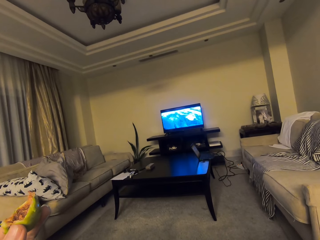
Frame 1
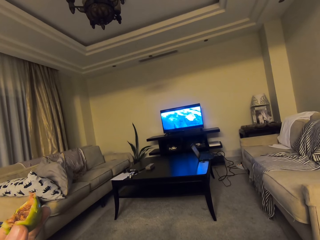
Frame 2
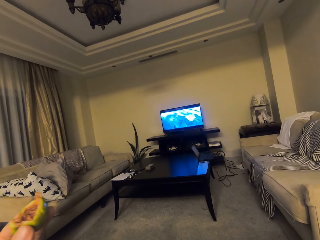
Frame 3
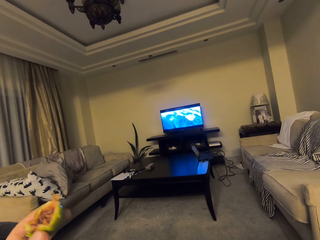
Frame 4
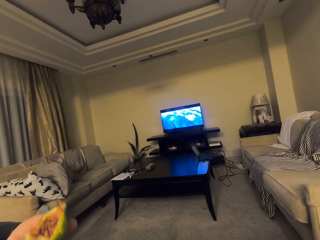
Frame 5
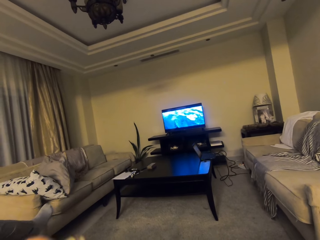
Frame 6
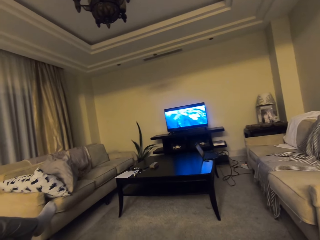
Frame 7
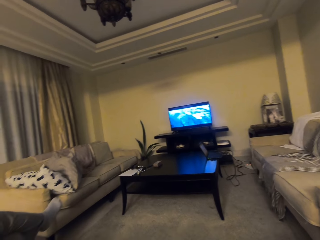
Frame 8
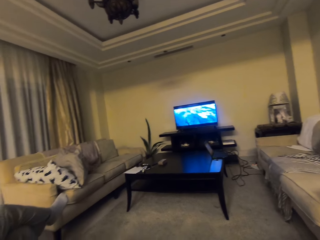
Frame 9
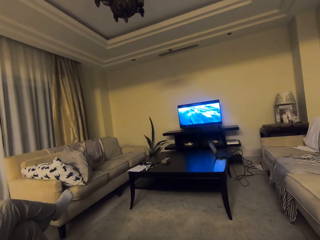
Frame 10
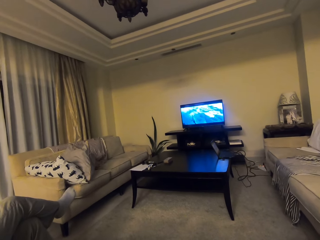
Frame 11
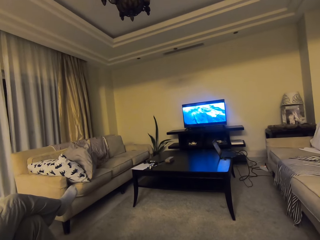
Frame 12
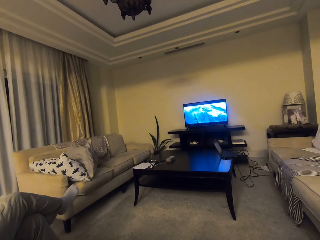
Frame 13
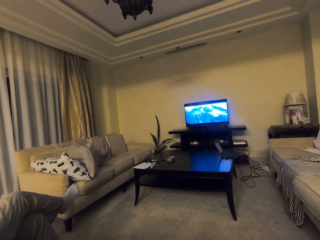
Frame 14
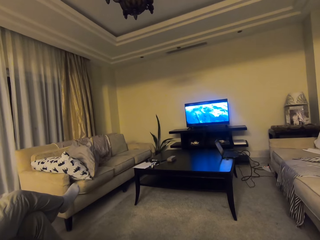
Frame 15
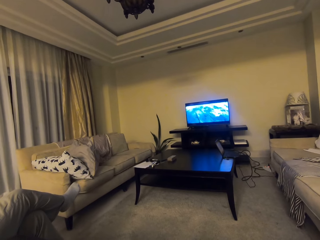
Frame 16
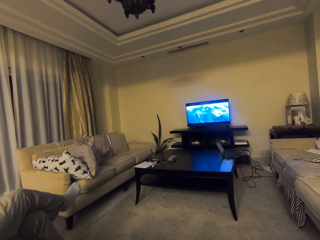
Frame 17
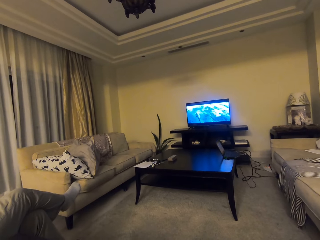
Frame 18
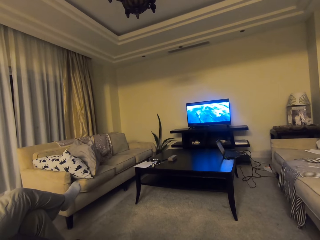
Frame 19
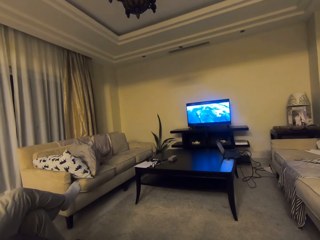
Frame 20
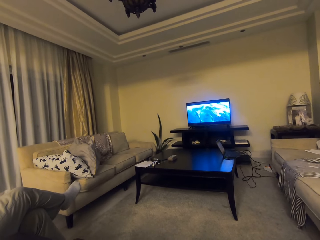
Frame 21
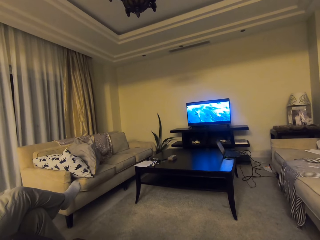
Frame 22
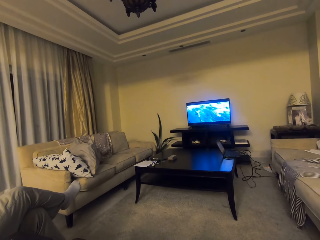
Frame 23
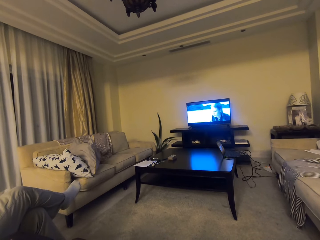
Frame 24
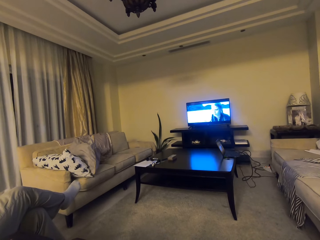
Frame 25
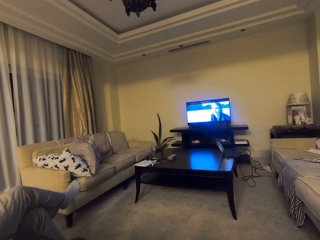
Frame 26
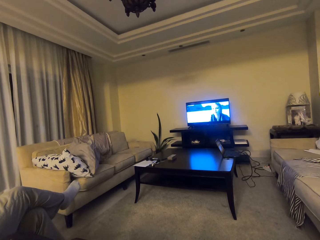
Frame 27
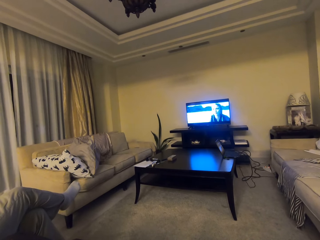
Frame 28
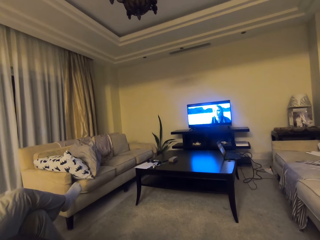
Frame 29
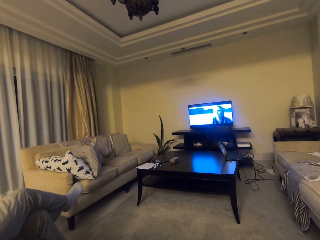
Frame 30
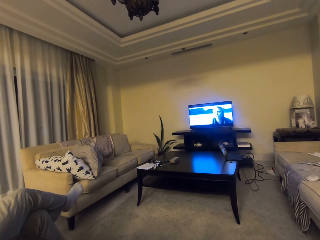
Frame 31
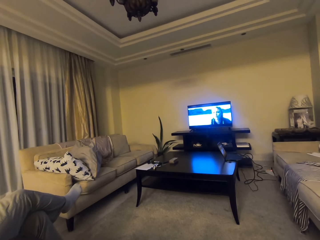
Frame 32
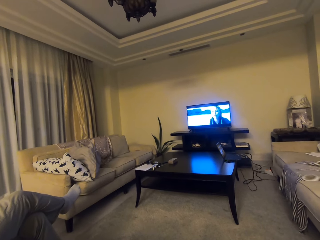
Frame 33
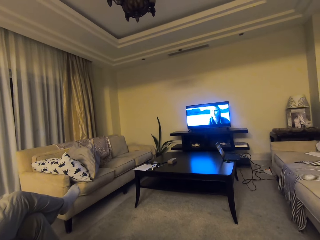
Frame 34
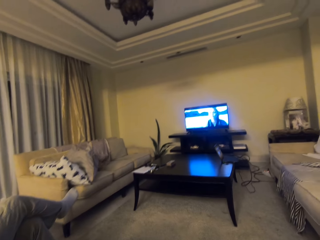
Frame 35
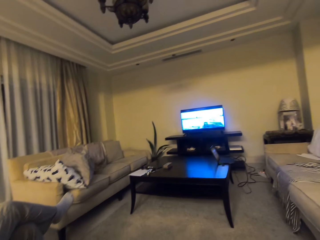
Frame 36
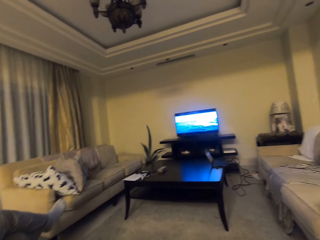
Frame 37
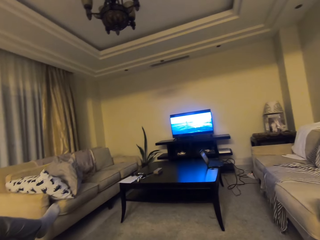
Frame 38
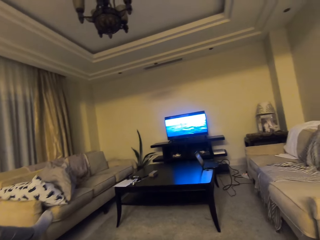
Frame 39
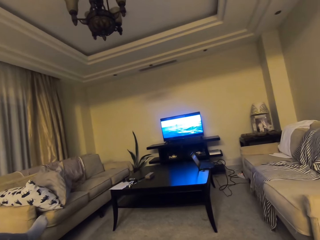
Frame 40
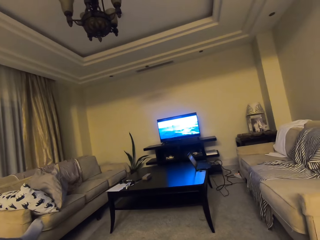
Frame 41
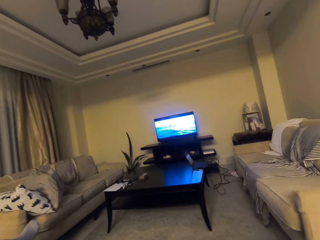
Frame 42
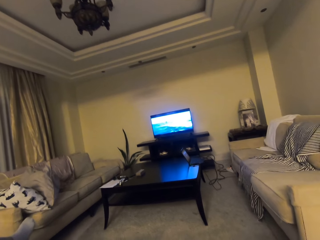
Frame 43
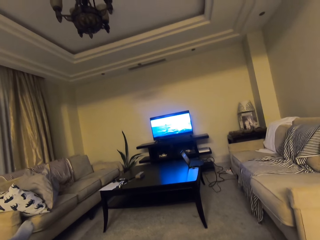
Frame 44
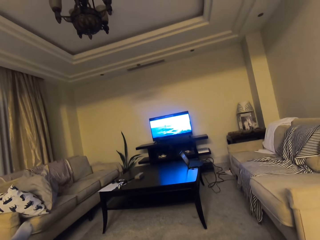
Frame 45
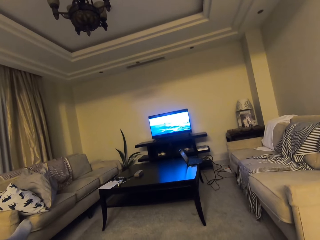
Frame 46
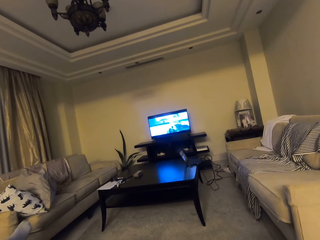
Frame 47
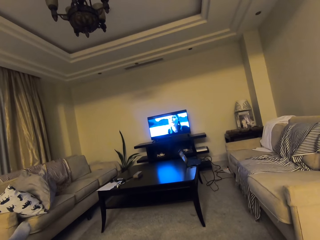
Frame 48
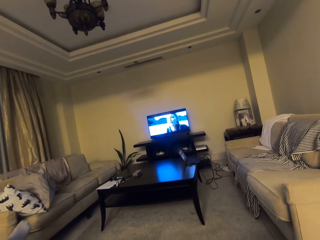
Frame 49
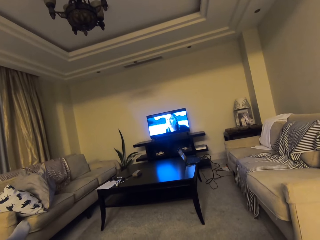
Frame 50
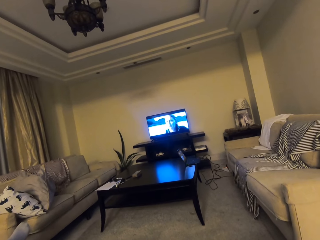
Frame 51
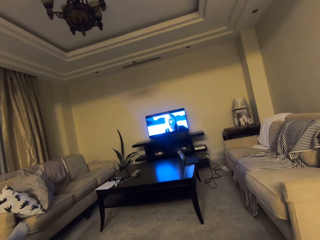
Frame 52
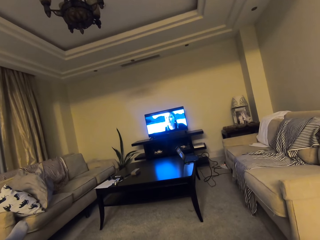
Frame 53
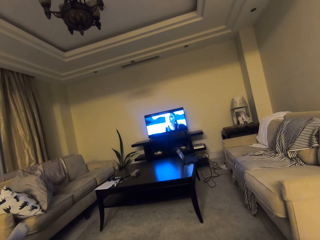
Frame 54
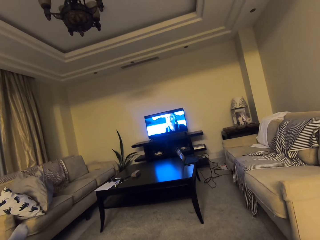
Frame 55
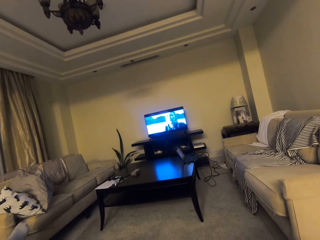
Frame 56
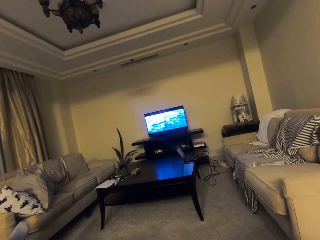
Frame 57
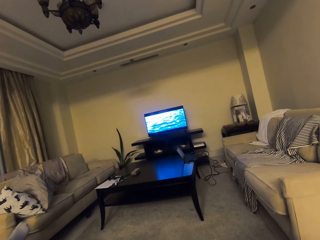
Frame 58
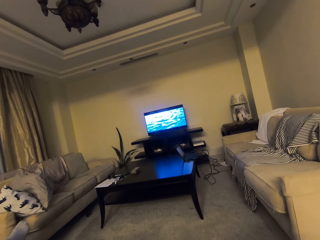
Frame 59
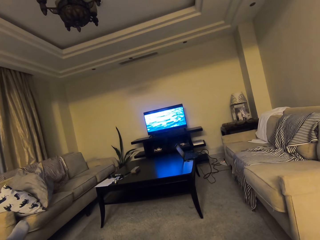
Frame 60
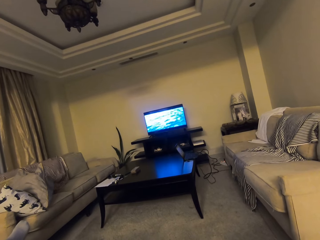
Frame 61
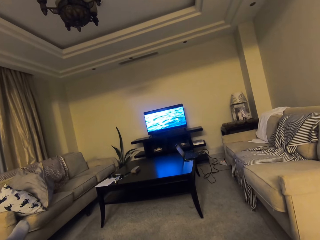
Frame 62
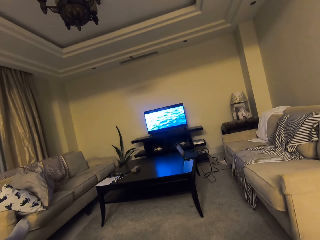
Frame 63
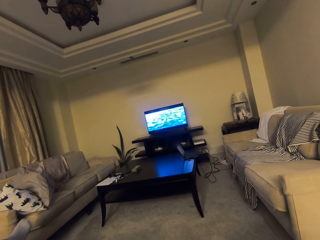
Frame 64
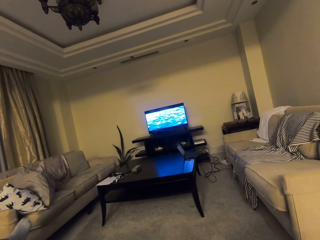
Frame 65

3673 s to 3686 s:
The camera wearer drops the left hand. They watch a television. They adjust the camera on the right side. They watch the television.

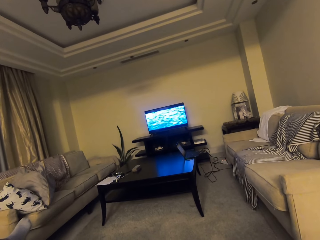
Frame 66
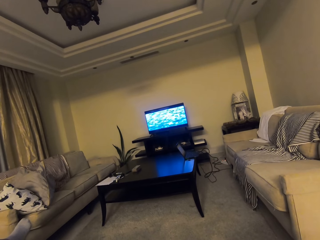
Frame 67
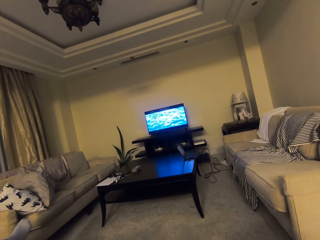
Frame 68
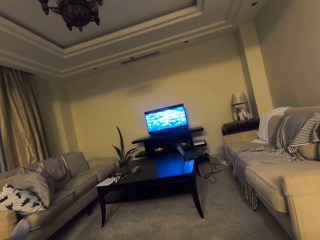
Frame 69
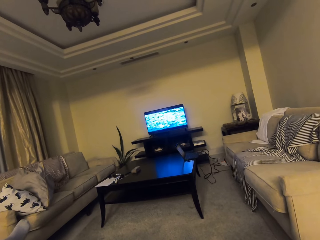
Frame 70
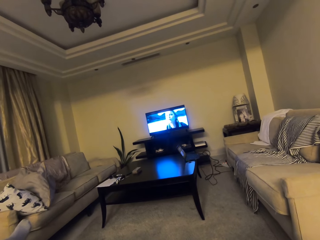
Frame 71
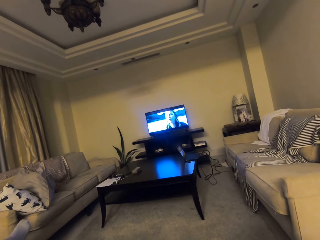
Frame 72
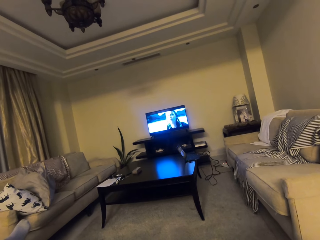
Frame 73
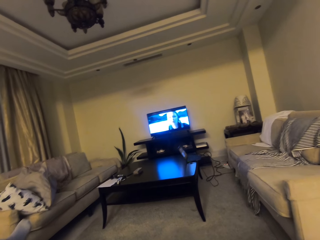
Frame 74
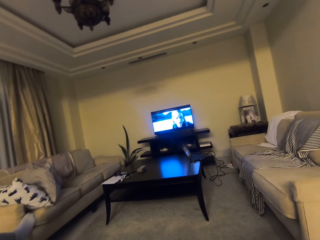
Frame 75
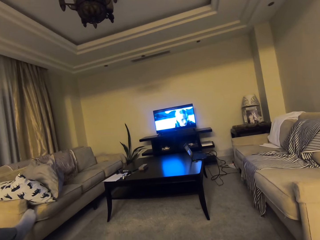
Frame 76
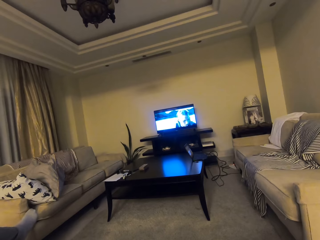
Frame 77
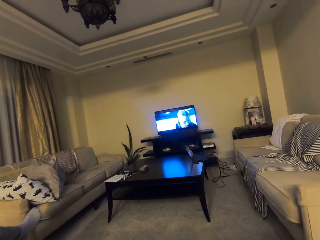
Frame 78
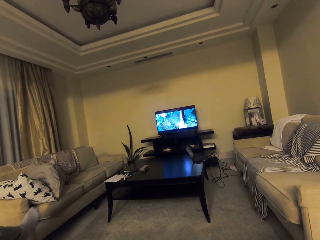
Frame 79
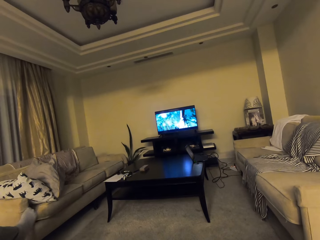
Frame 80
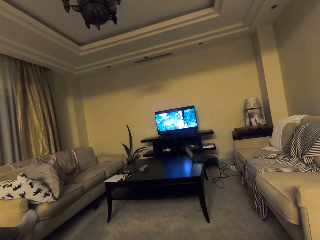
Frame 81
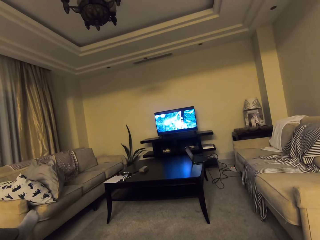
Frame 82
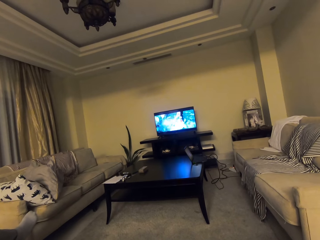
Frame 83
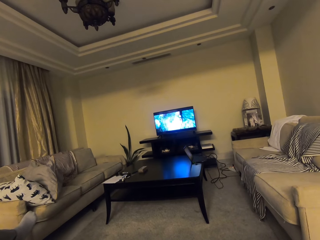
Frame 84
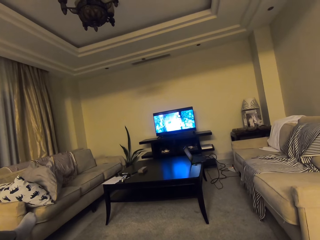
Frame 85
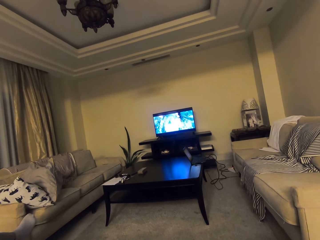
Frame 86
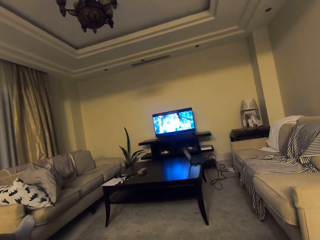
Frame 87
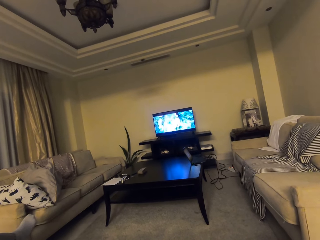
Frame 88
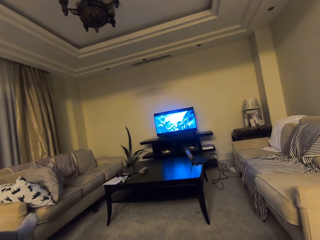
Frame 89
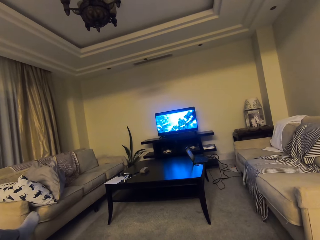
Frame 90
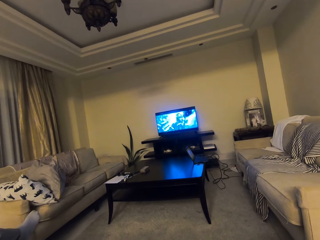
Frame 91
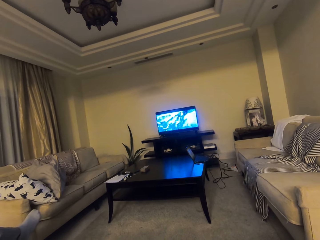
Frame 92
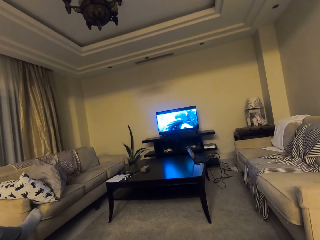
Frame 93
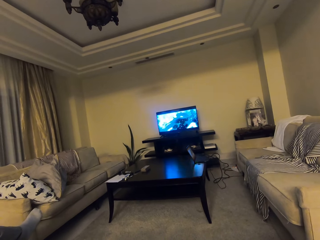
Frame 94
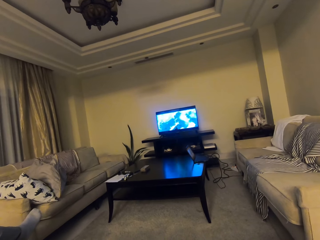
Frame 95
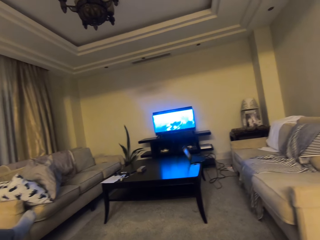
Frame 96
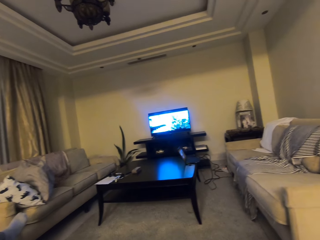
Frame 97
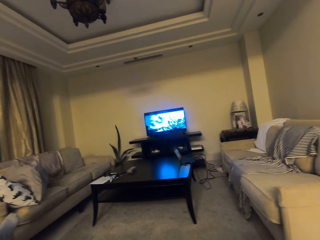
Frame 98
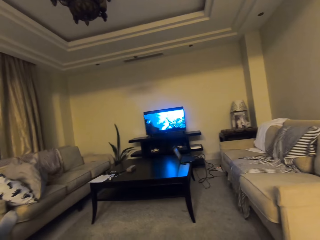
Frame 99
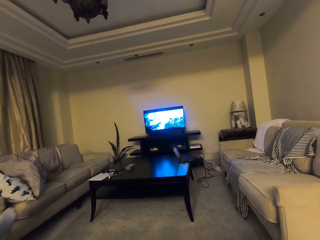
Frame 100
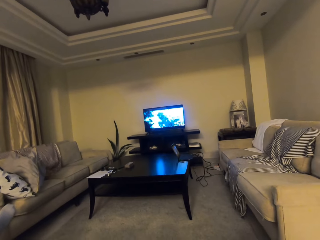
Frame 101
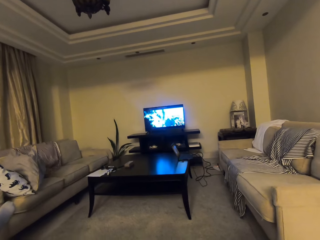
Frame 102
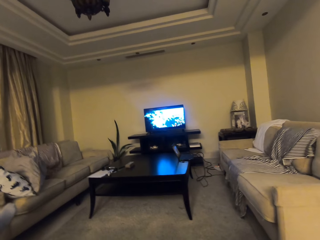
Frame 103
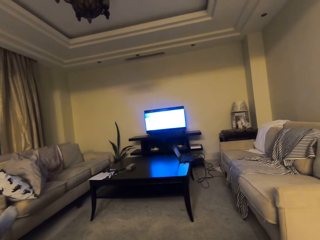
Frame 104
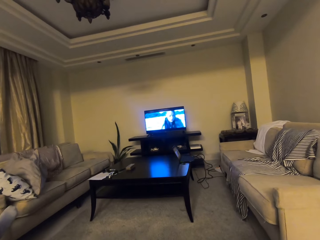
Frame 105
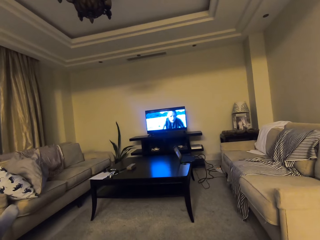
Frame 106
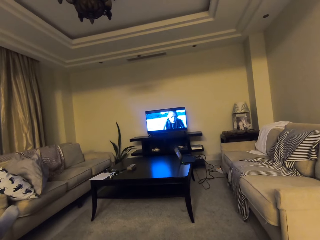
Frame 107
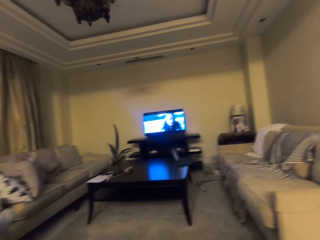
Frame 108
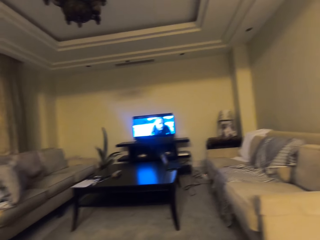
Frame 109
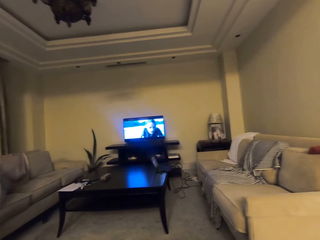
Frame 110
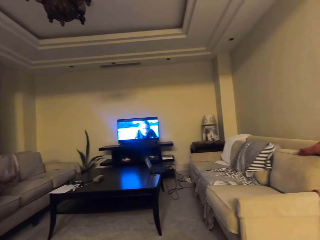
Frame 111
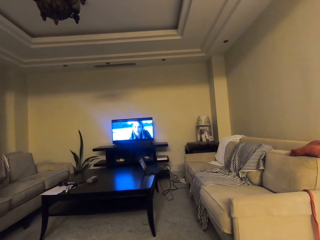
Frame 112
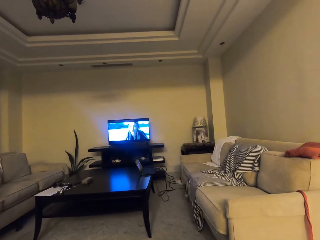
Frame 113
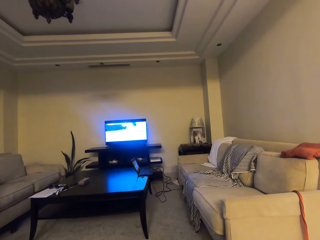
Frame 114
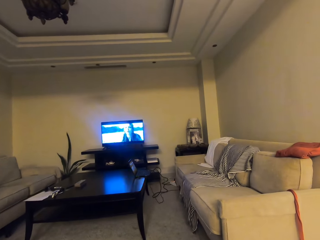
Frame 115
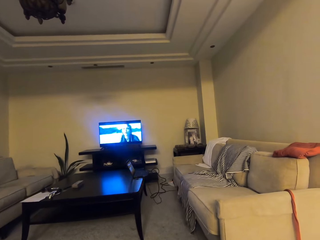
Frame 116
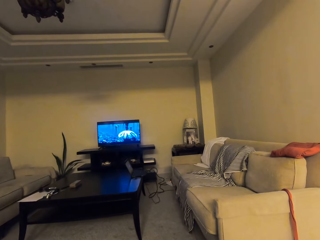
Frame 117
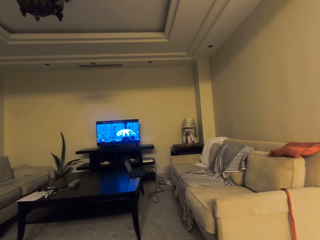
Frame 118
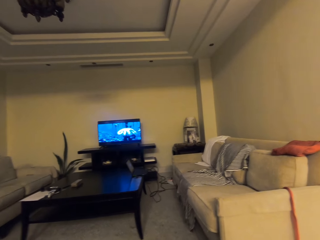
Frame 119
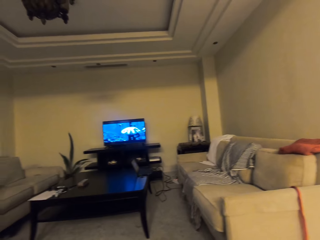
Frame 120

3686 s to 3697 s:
A man shakes a leg. The camera wearer watches a television.
